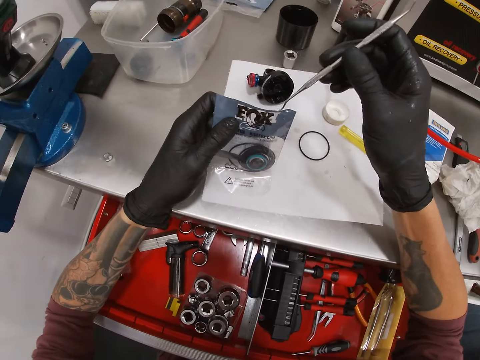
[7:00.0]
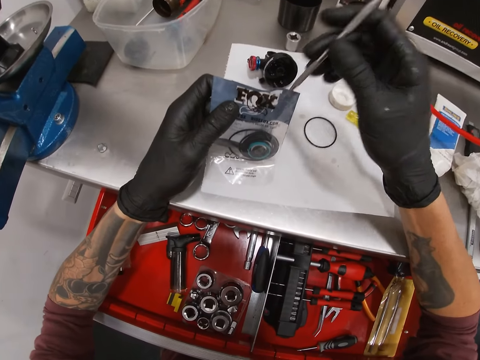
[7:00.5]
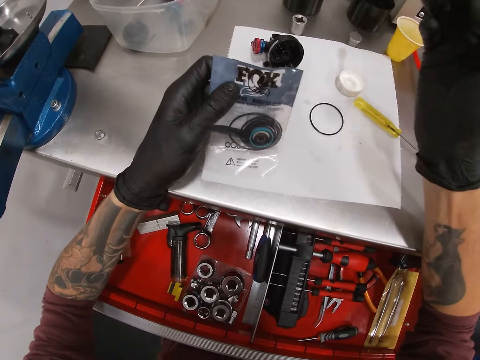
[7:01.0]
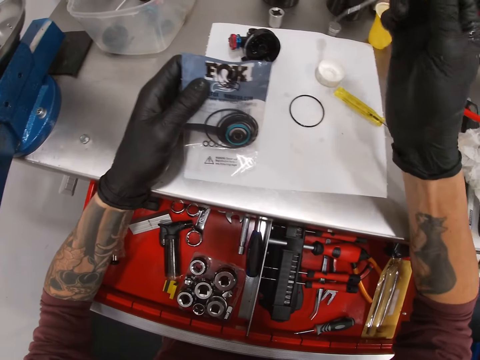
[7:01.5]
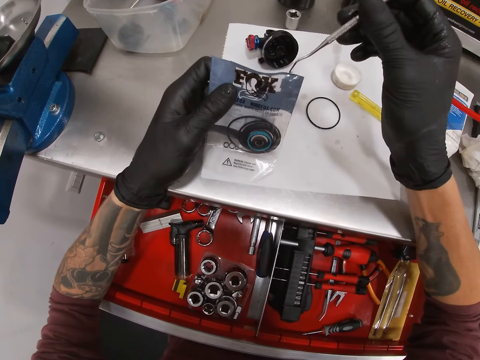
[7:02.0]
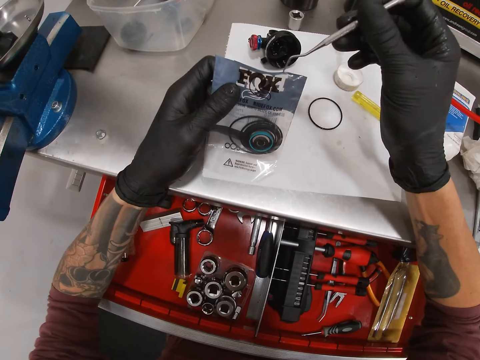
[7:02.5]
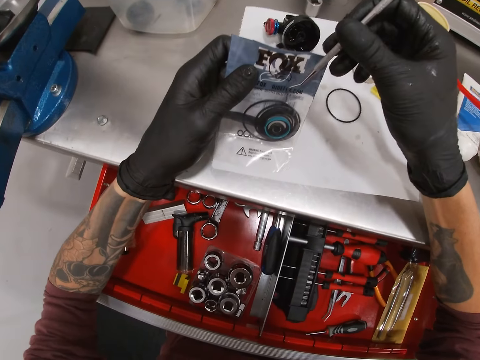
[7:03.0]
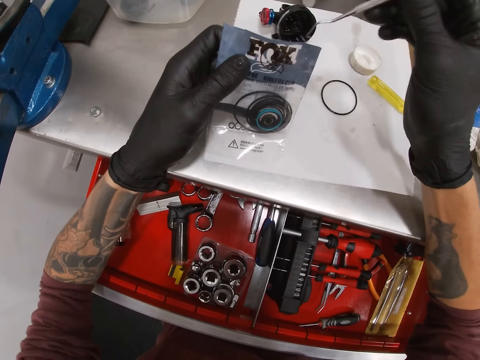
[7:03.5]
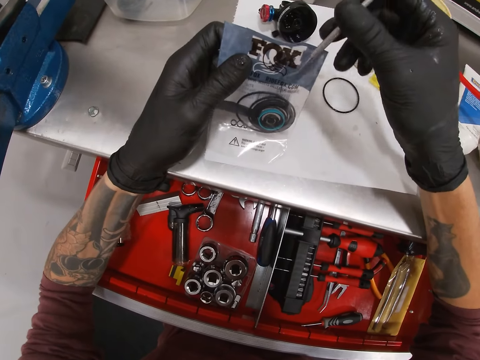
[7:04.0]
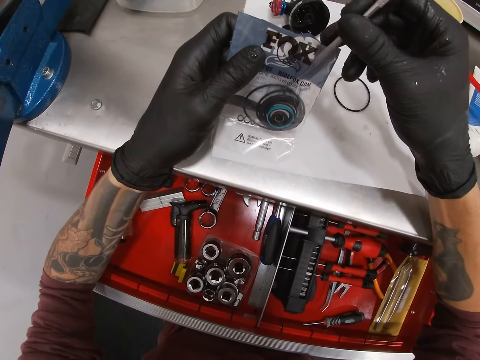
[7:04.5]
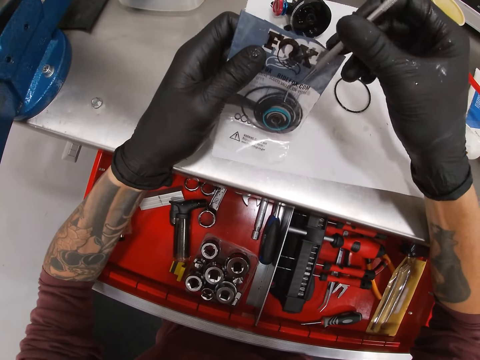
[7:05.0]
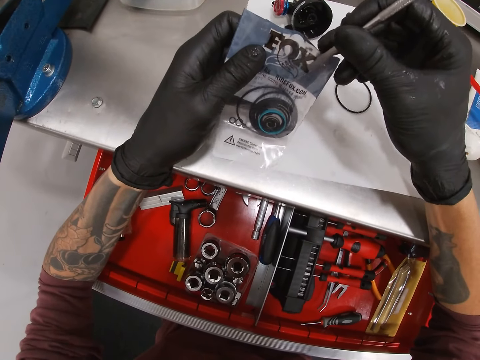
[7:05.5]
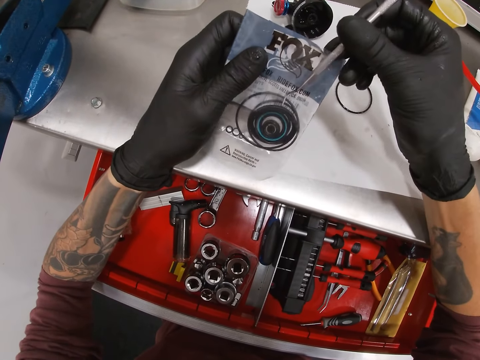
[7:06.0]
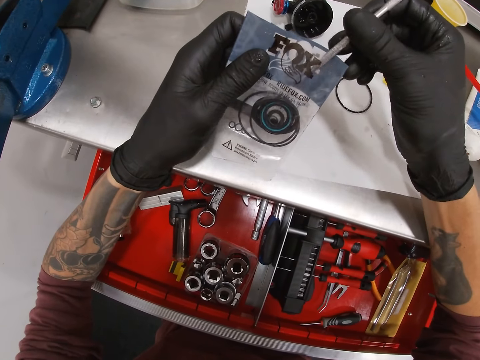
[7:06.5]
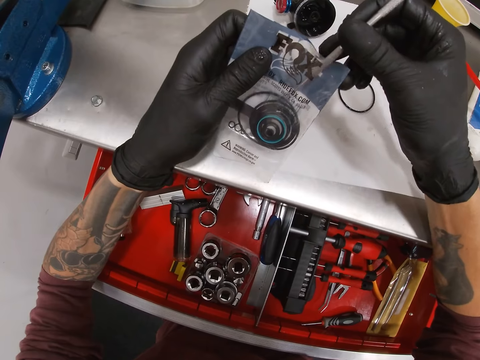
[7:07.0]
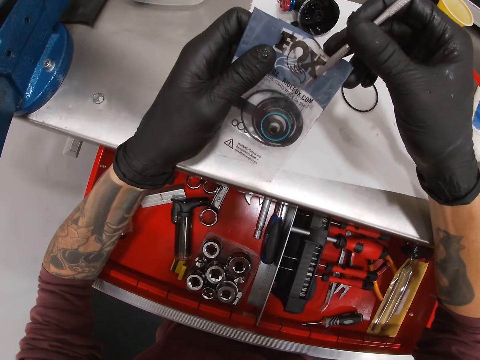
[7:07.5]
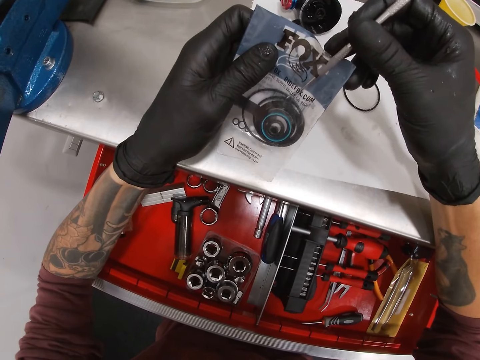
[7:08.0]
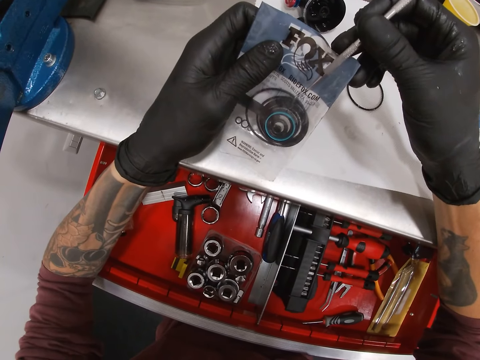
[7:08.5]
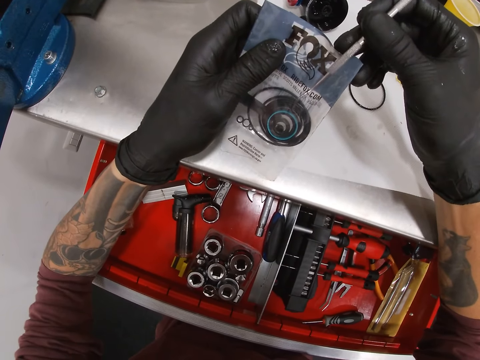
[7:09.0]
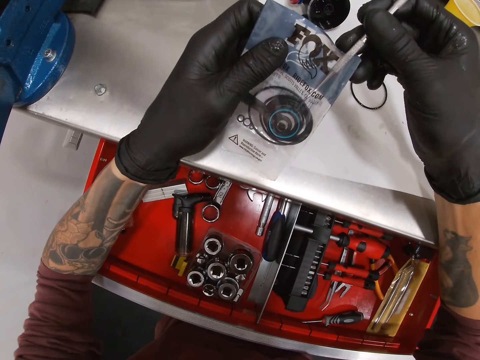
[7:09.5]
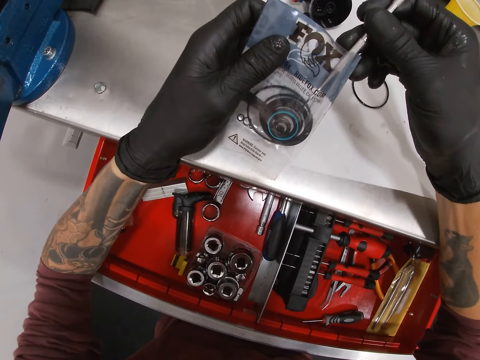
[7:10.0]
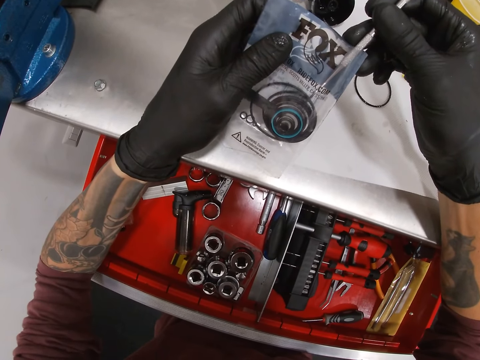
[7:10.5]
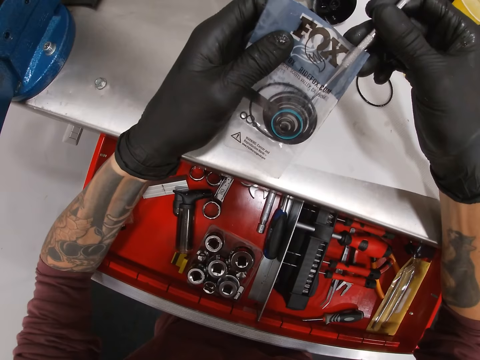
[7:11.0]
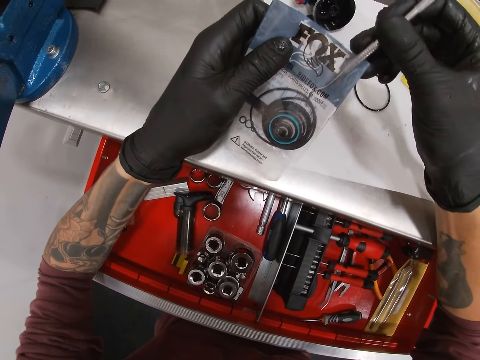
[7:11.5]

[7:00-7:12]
The camera wearer removes a rubber ring from the package using the removal hook. He touches the pack in his left hand with the scriber in his right hand. He removes the scriber from the pack with his right hand. He touches the pack in his left hand with the scriber in his right hand. He puts the scriber inside the pack with his right hand.

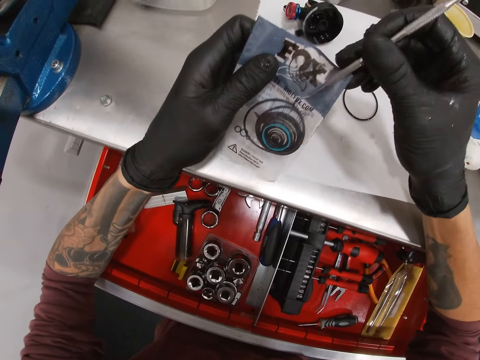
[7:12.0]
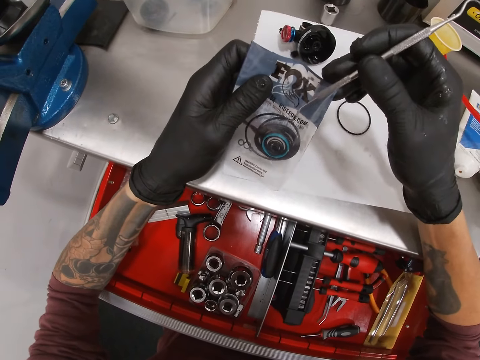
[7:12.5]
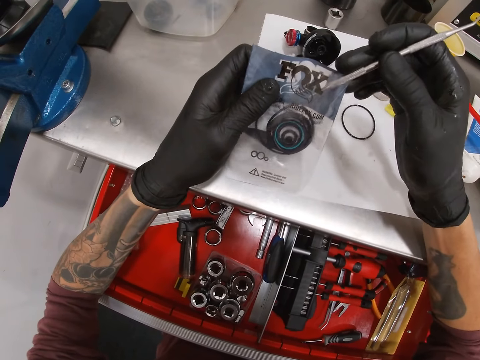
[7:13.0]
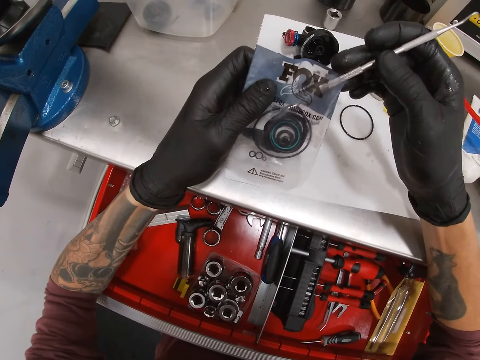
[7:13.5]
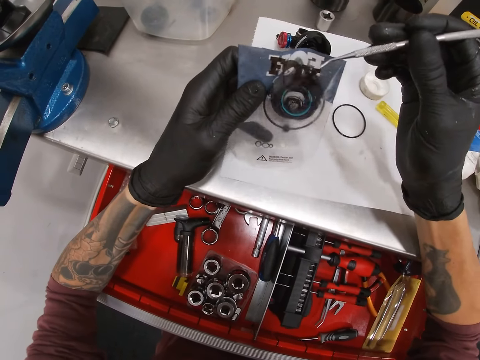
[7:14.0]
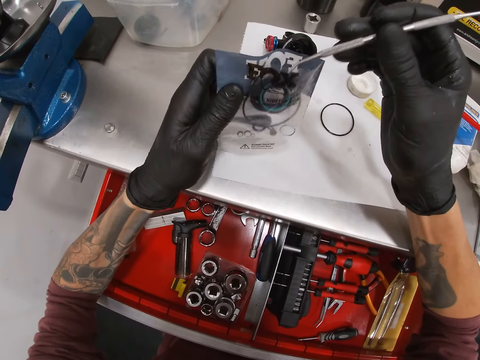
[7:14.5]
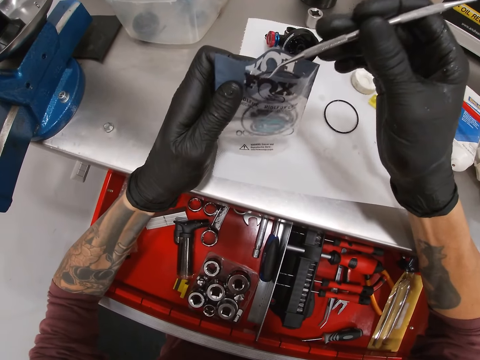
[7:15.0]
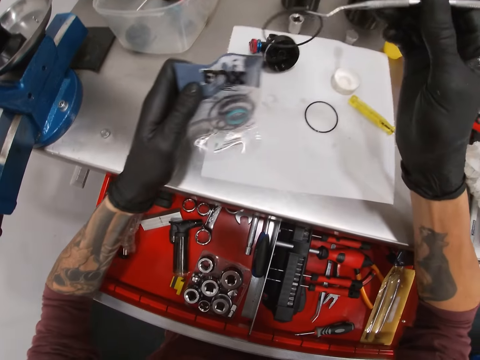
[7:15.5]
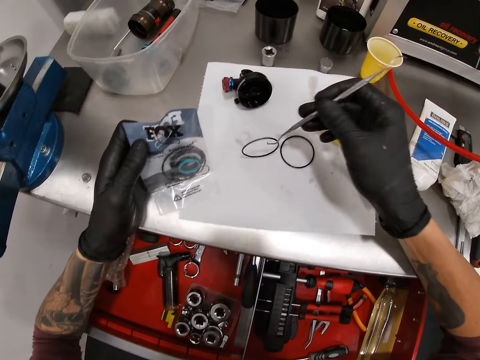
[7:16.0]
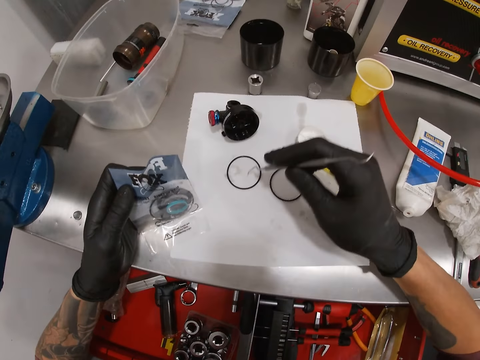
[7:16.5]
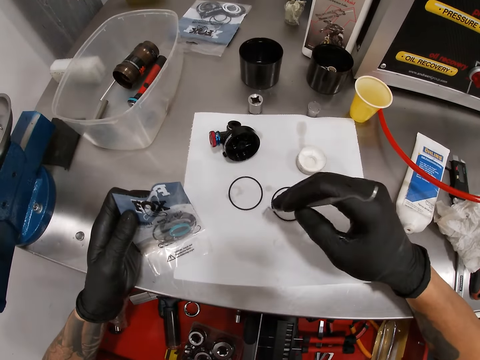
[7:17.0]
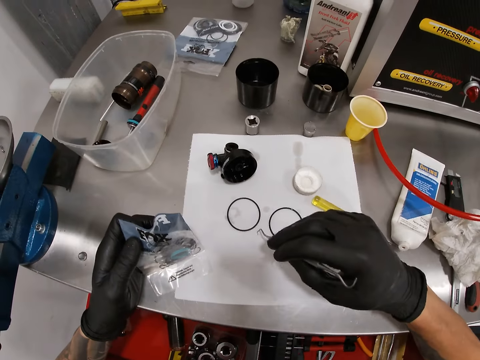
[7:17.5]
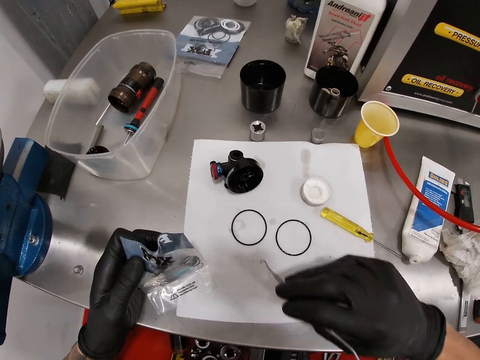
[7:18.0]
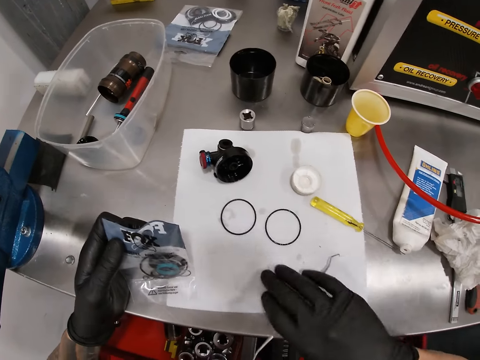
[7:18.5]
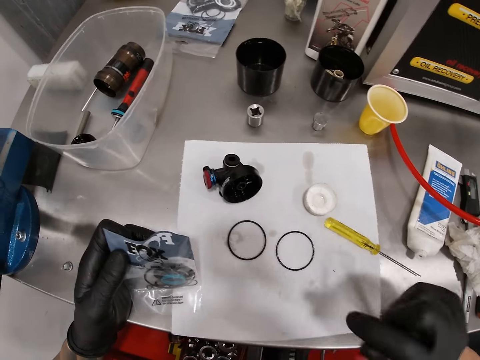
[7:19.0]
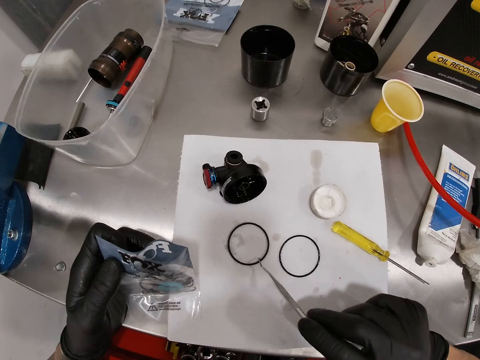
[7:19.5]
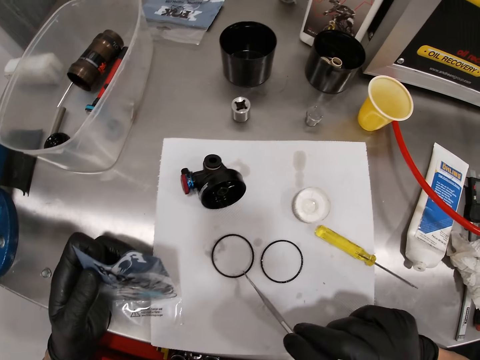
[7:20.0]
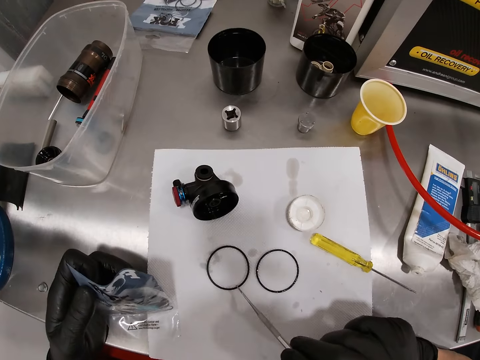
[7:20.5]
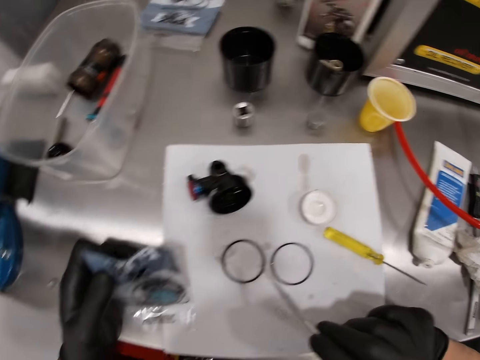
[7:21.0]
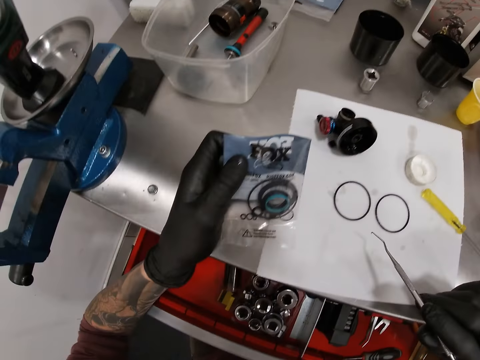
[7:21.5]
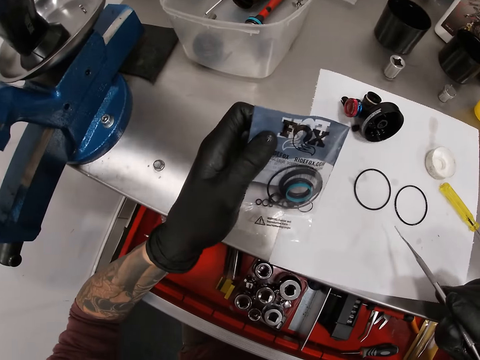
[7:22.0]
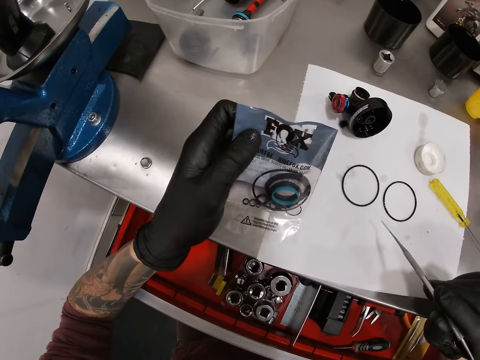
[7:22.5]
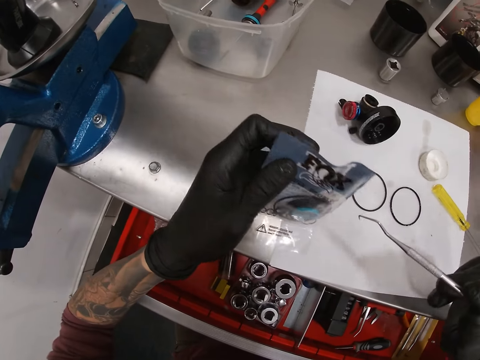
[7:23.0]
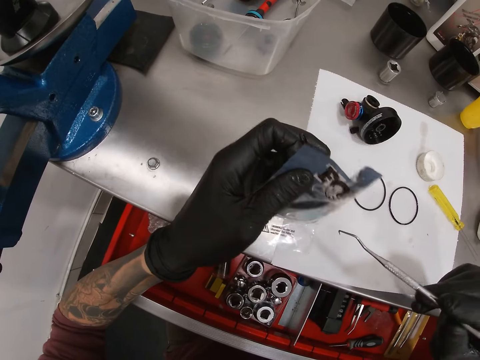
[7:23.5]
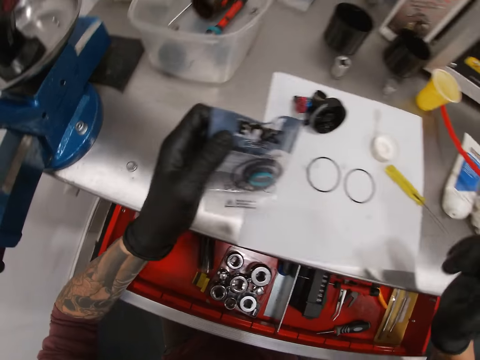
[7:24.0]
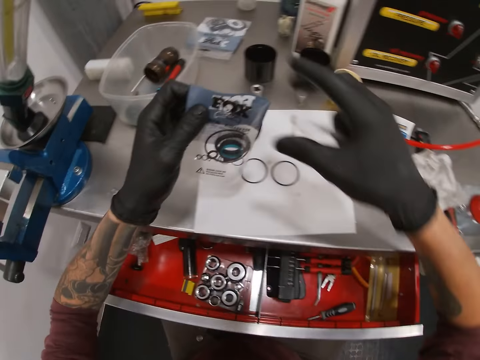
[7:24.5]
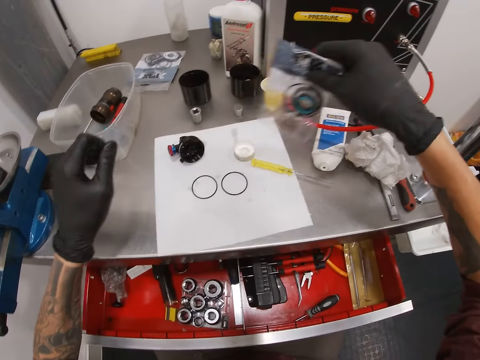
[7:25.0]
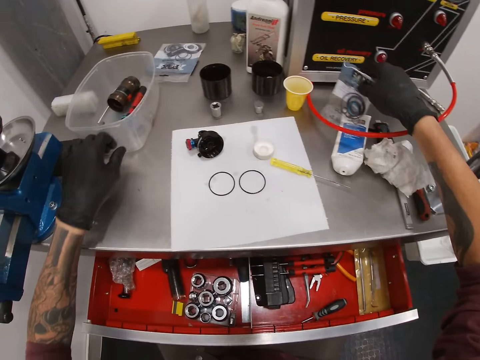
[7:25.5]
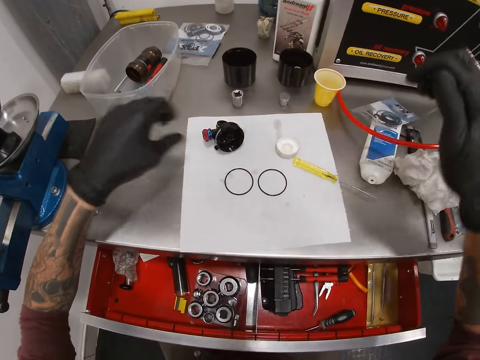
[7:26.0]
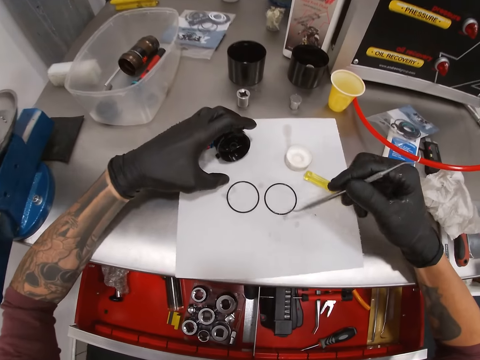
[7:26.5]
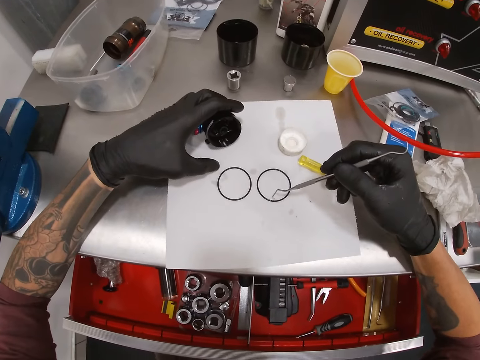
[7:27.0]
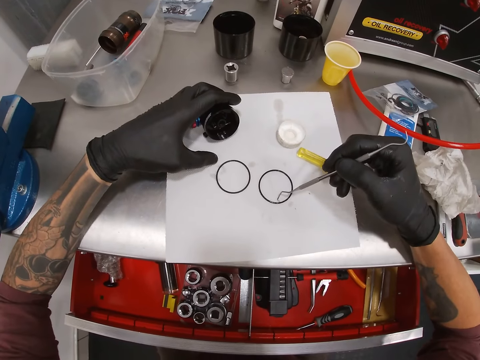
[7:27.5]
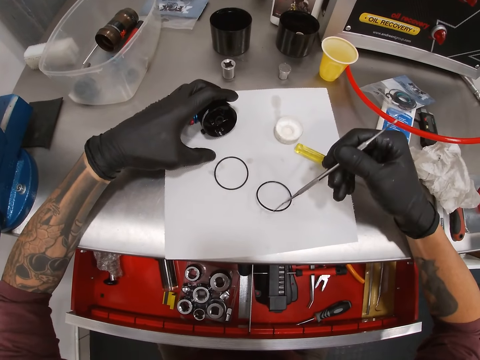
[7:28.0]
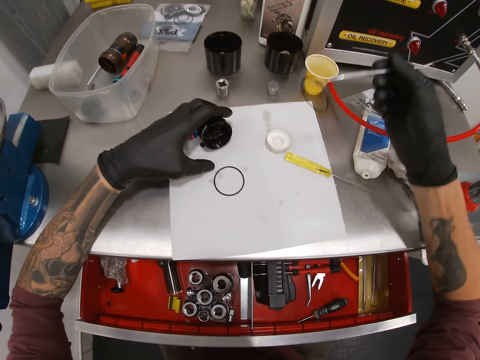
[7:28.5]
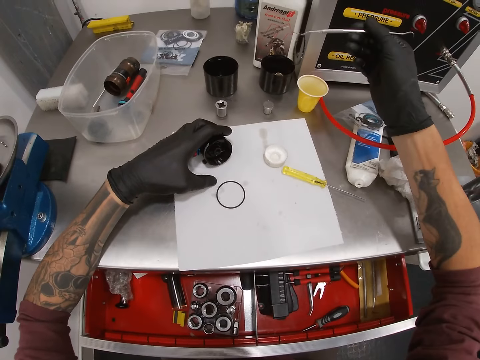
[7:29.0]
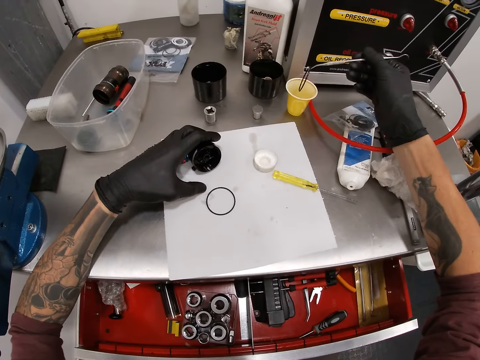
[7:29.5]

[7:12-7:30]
The camera wearer touches some O-ring or rubber ring in the pack or package with the scriber or removal hook in his right hand. He picks an O-ring from the pack with the scriber in his right hand. He drops the O-ring on the paper on the table with the scriber in his right hand. He pulls the rubber ring with the removal hook. He pulls the paper on the table. He pulls the rubber ring with the removal hook. He looks at the package. He passes the pack to his right hand with his left hand. He drops the pack on the table with his right hand. He touches the O-ring on the table with the scriber in his right hand. He picks the O-ring on the table with the scriber in his right hand.
